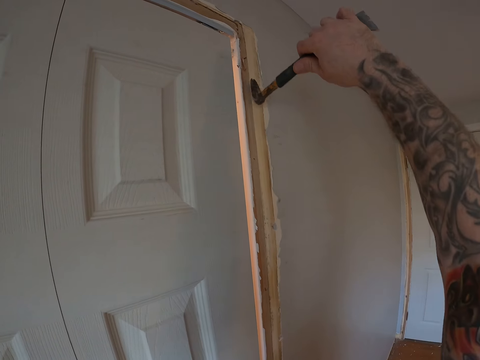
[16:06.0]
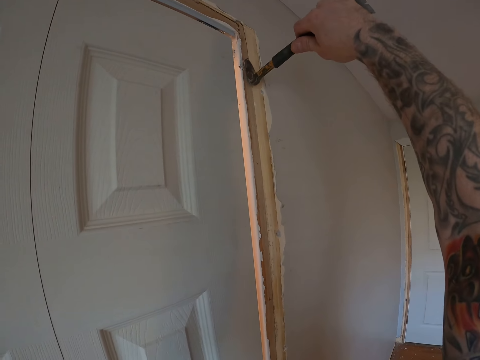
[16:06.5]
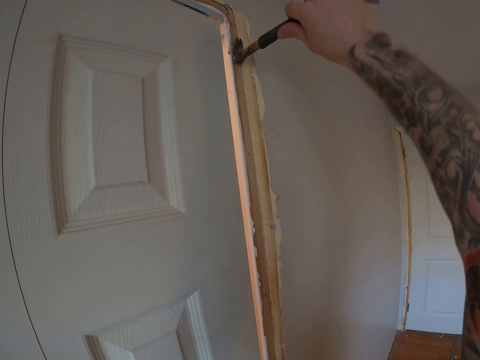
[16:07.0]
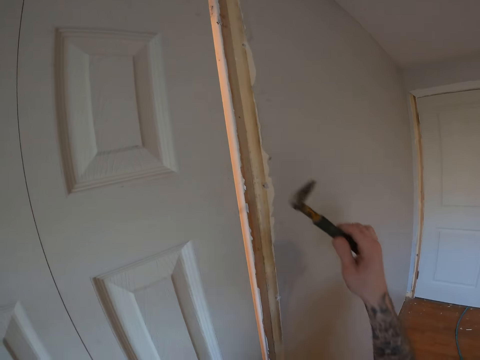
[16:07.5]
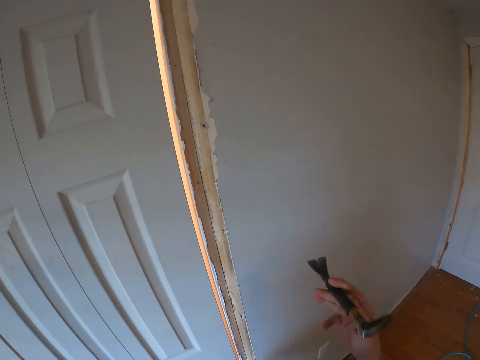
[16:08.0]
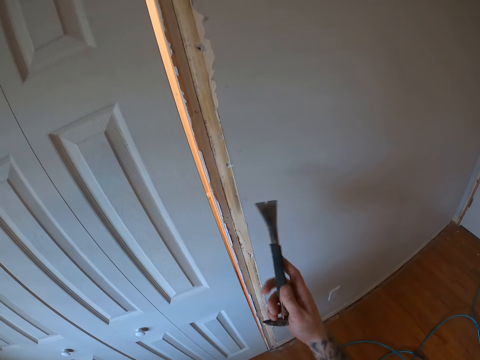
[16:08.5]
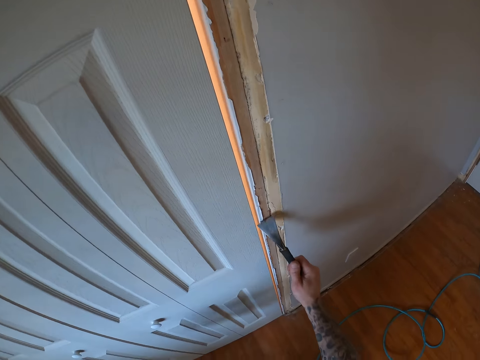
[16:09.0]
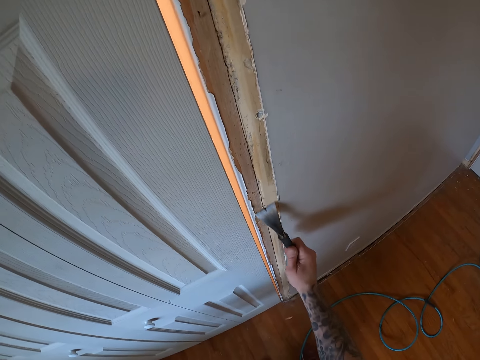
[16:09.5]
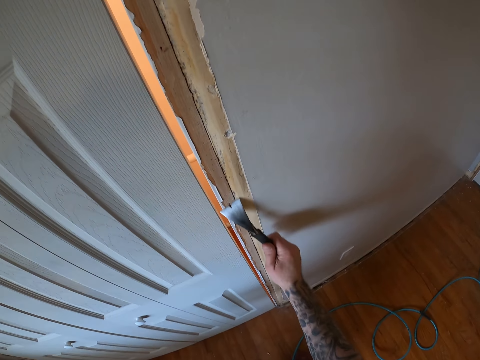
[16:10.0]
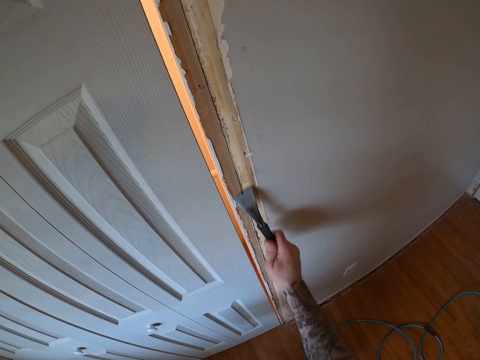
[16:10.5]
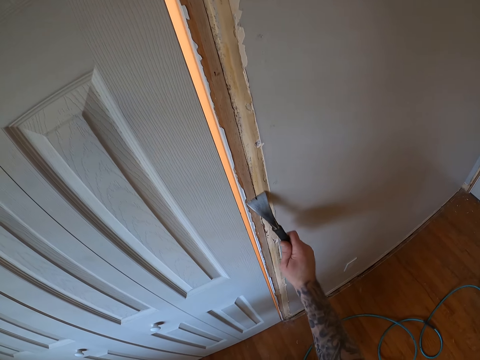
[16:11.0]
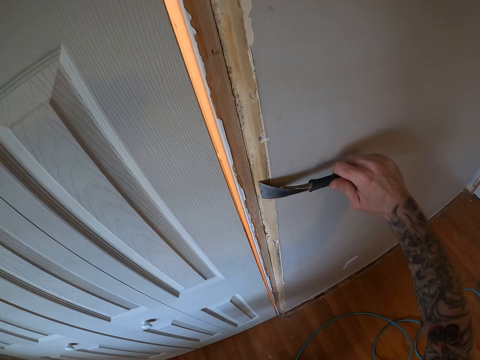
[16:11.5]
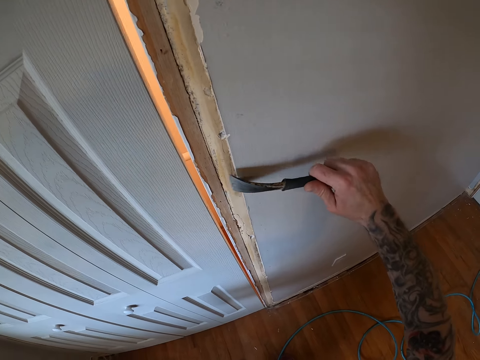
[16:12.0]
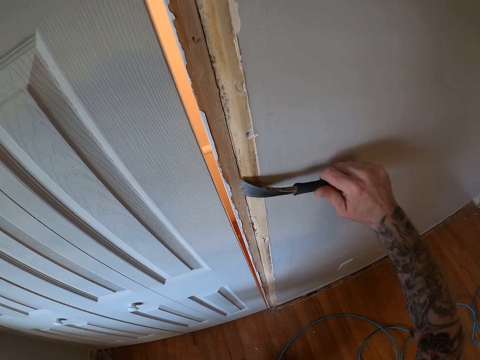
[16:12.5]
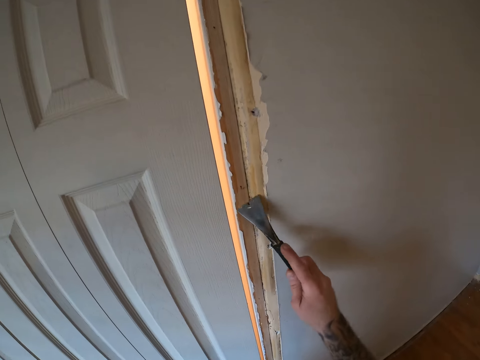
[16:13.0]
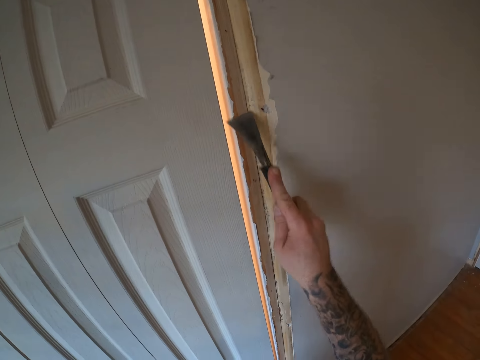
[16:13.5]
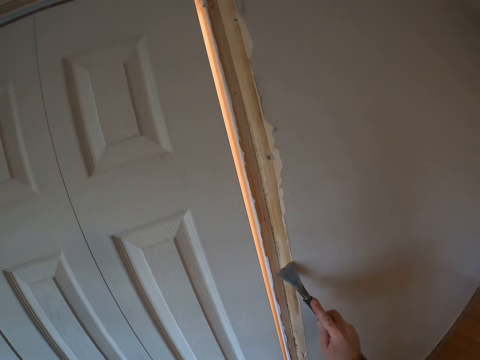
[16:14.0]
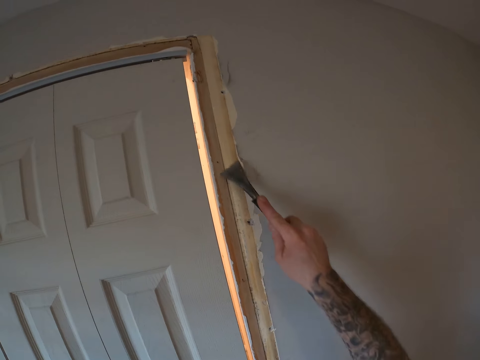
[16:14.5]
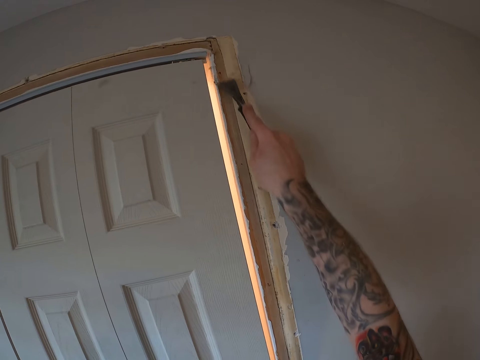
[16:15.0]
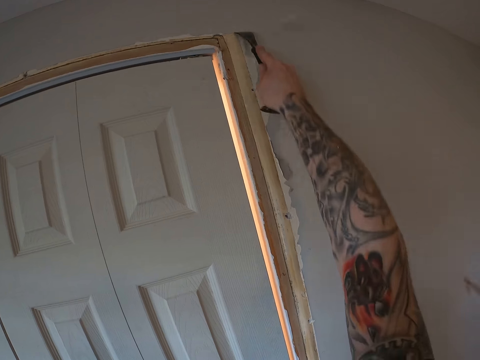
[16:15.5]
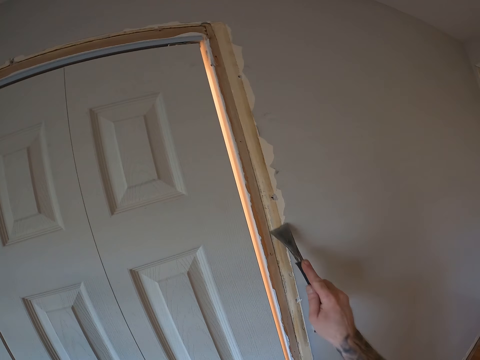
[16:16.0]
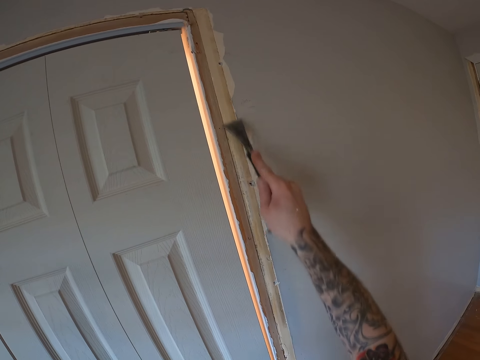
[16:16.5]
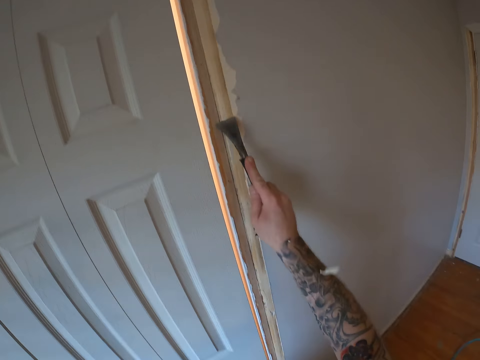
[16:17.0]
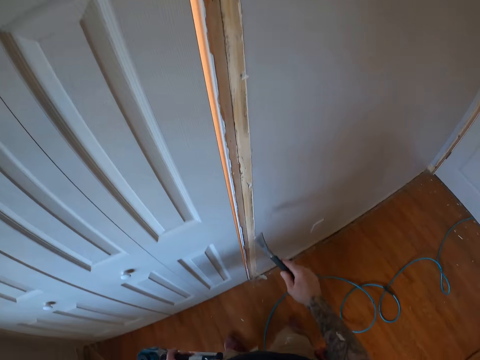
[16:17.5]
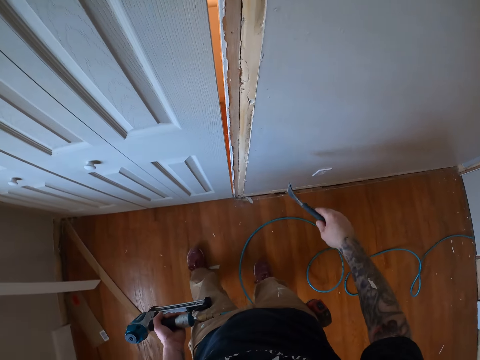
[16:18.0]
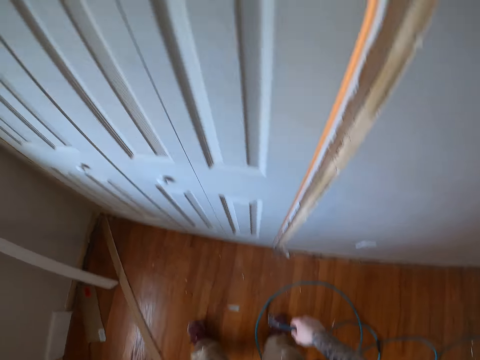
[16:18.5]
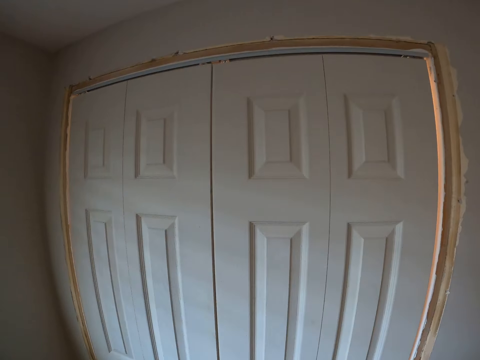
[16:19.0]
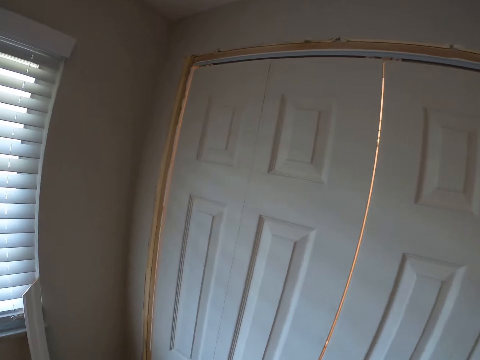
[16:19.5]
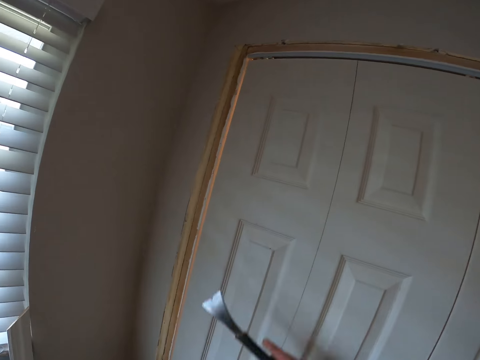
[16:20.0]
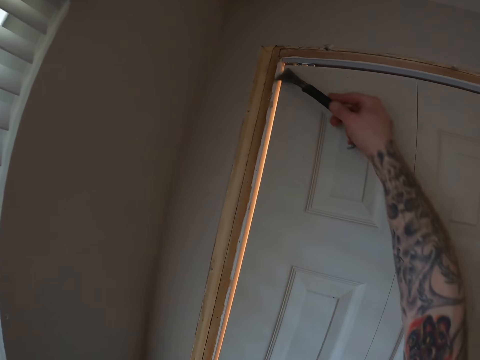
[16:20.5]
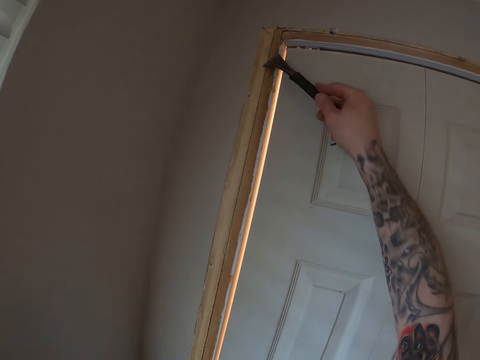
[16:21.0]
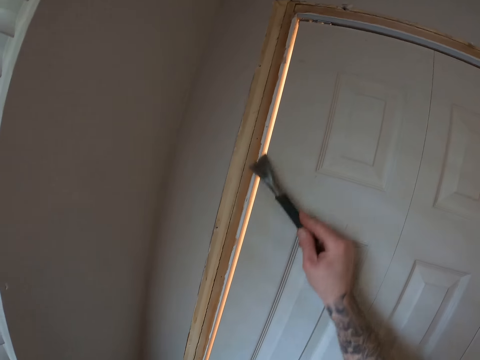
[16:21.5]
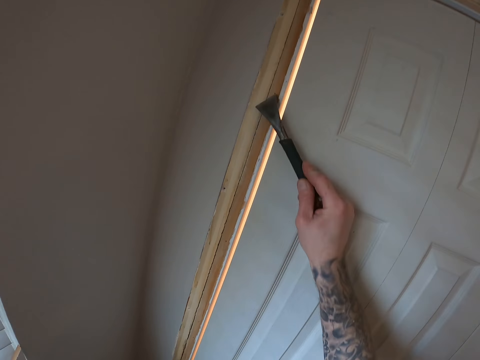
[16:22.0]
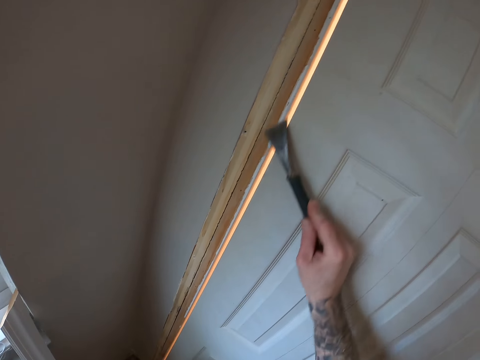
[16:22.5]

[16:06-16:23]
The camera wearer turns the nail remover. They scrape the corners of the wardrobe door with the other side of the cat claw nail and trim remover. They move to the other side of the closet door frame. They smoothen the door frame of the closet with the other side of the nail remover.

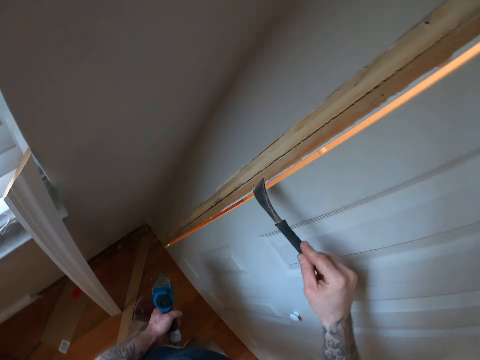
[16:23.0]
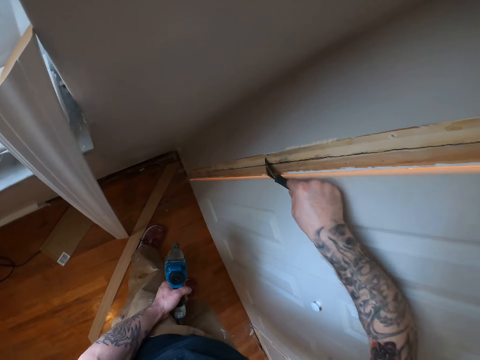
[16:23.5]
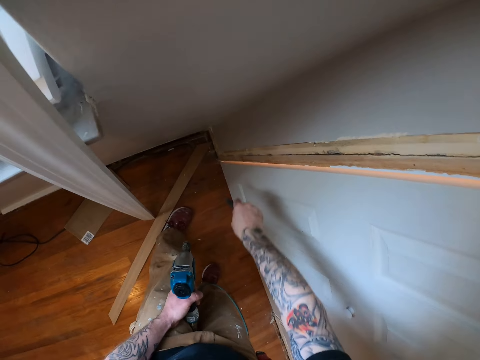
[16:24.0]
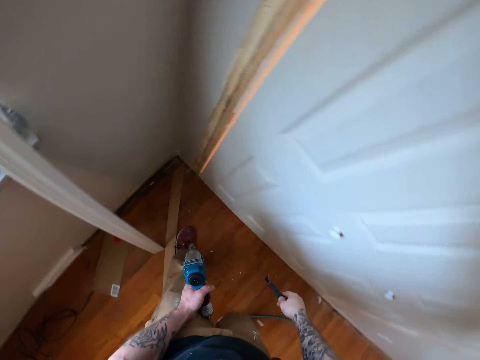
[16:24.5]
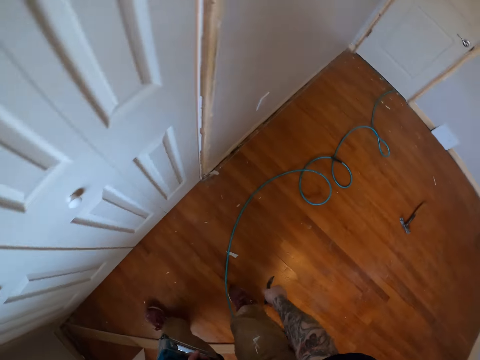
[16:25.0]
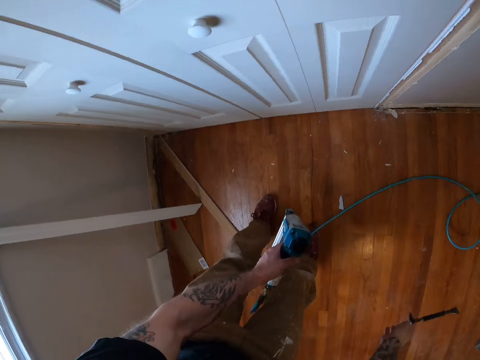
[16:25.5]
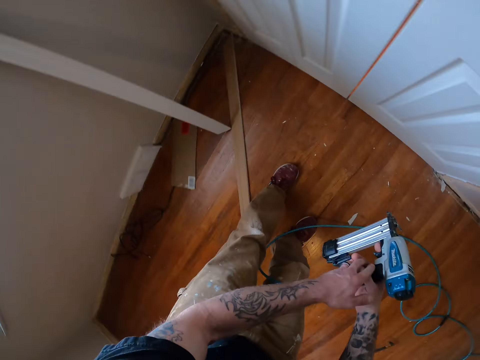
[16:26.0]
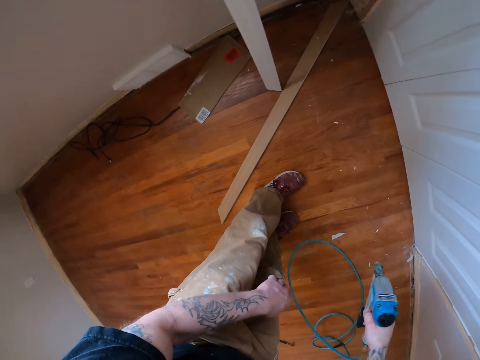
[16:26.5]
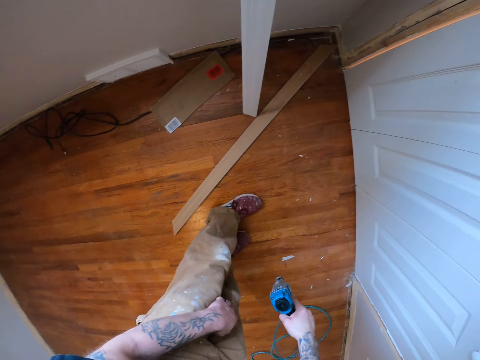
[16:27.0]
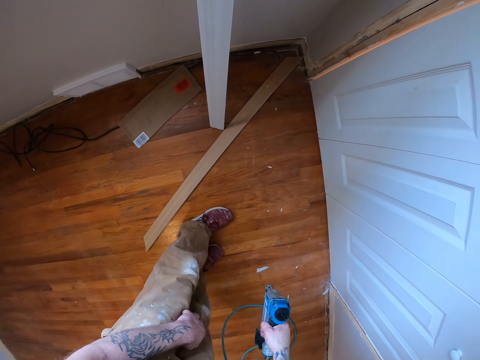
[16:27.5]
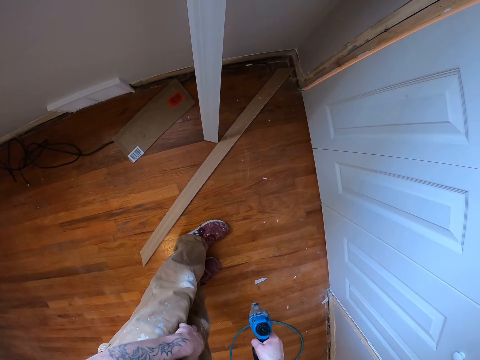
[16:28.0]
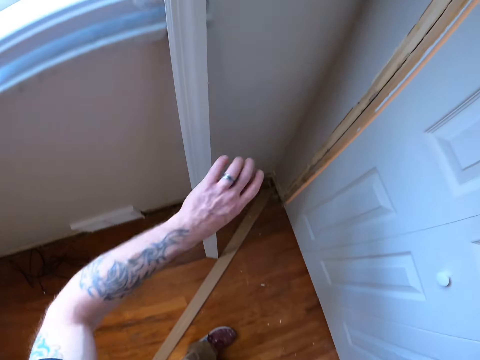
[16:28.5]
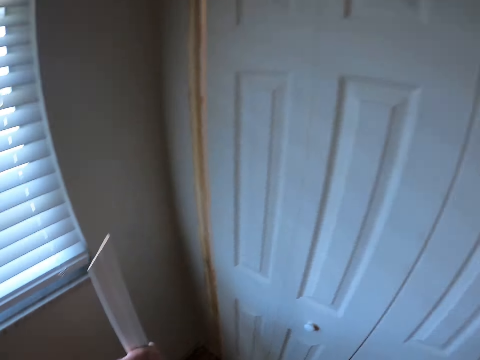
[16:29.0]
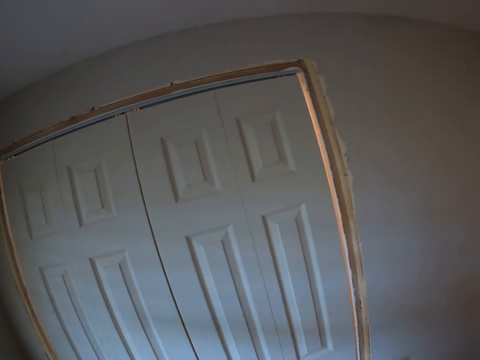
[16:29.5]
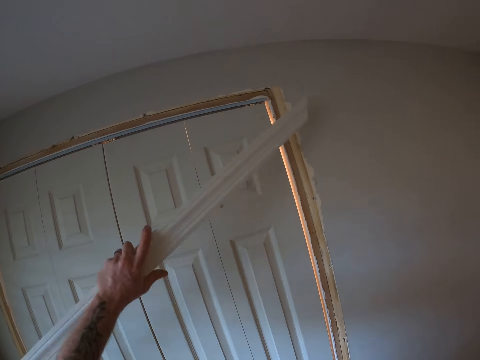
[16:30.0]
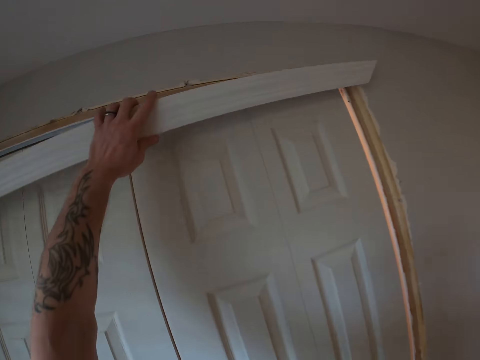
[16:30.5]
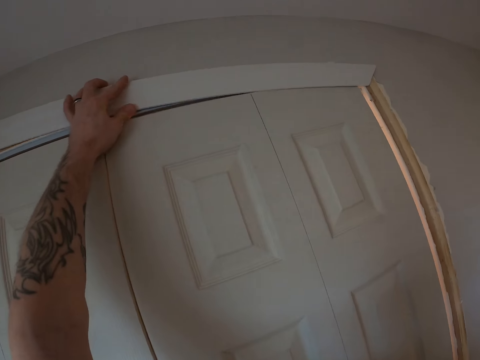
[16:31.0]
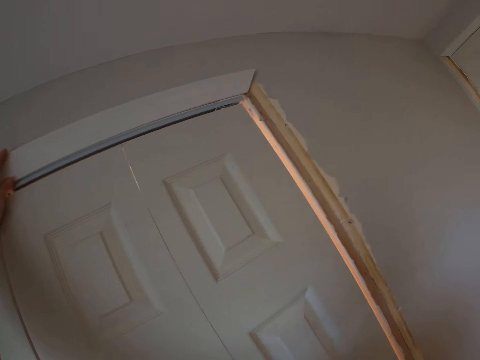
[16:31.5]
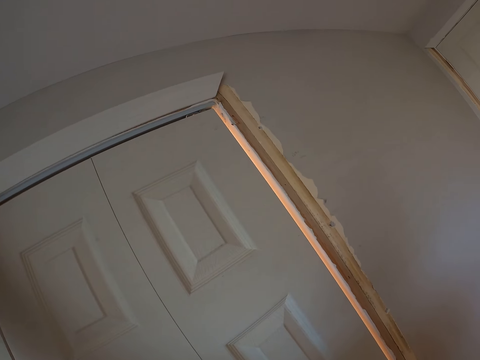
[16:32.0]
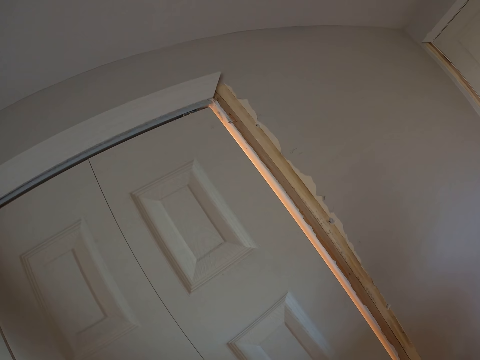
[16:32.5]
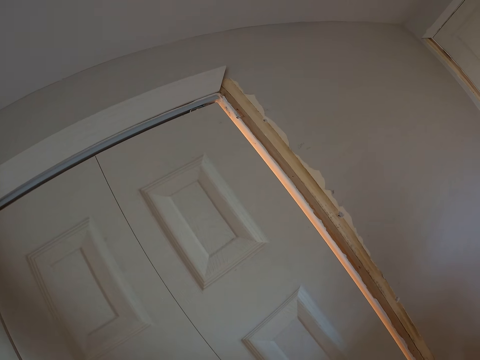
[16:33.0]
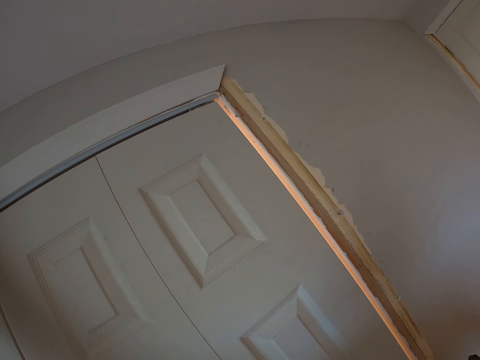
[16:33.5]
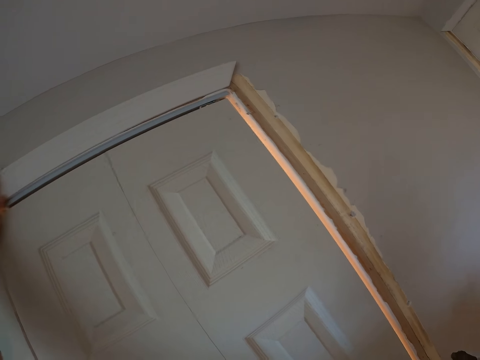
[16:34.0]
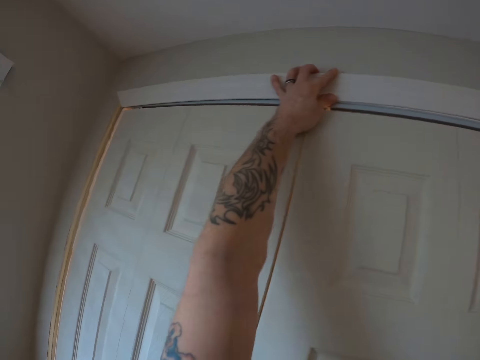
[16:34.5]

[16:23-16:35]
The camera wearer drops the cat claw nail and trim remover on the floor. They transfer the nail gun on the right hand. They pick up a wooden plank leaning on the wall. They place the wooden plank on the outer lintel of the wardrobe.
